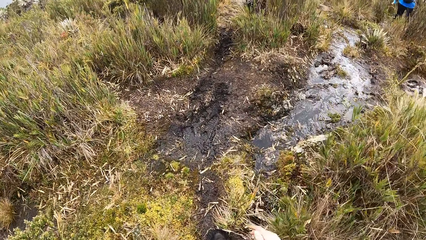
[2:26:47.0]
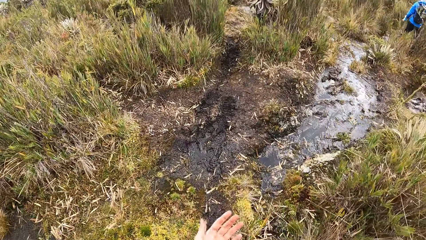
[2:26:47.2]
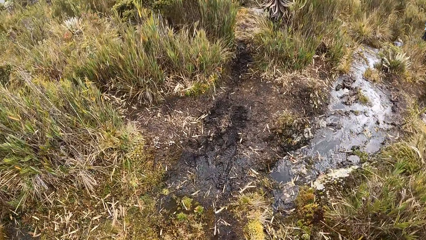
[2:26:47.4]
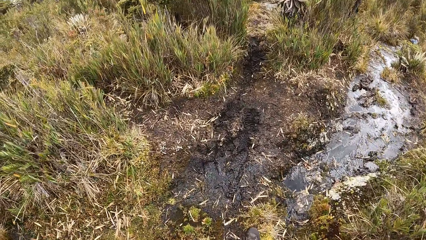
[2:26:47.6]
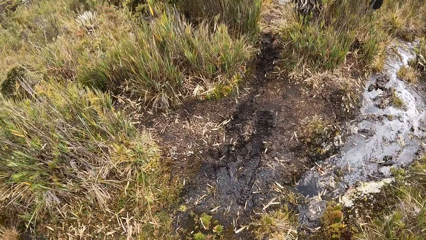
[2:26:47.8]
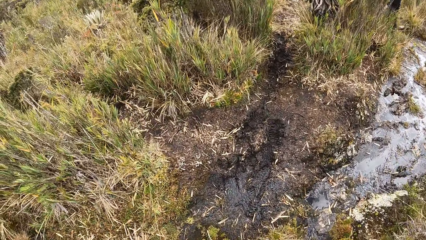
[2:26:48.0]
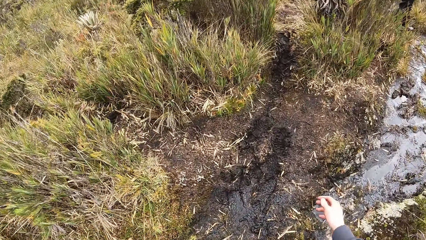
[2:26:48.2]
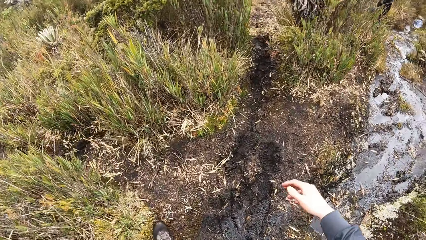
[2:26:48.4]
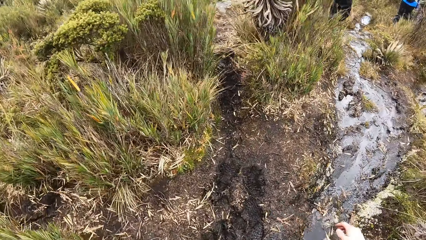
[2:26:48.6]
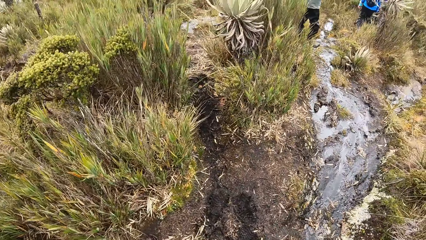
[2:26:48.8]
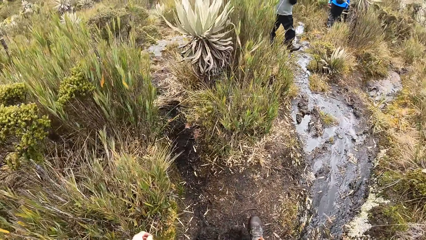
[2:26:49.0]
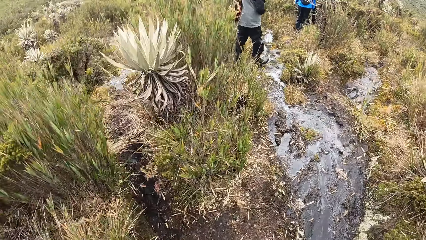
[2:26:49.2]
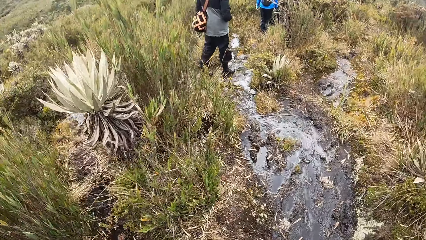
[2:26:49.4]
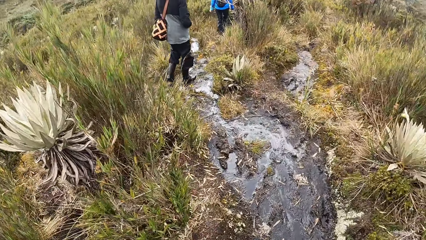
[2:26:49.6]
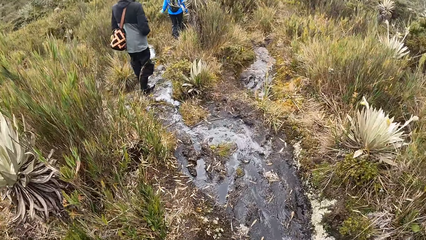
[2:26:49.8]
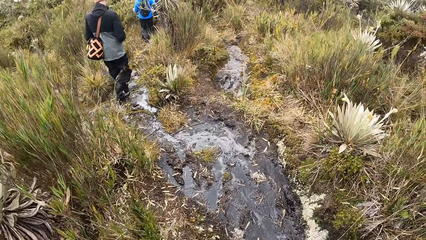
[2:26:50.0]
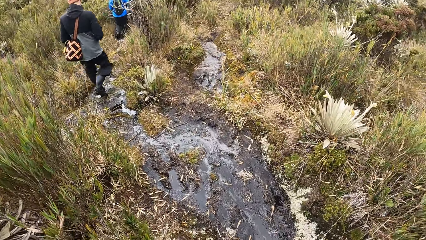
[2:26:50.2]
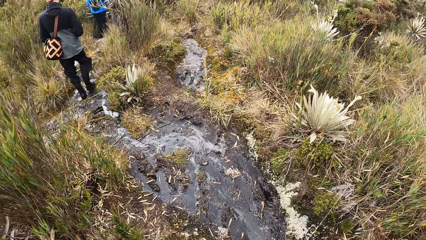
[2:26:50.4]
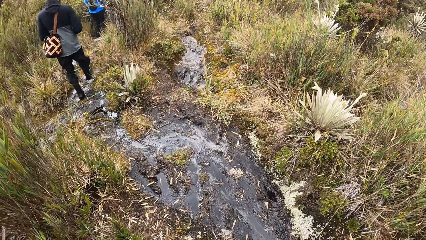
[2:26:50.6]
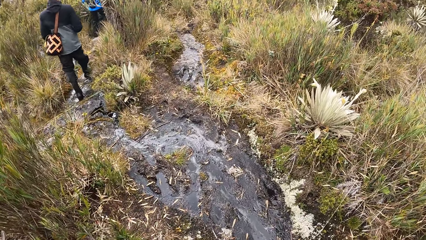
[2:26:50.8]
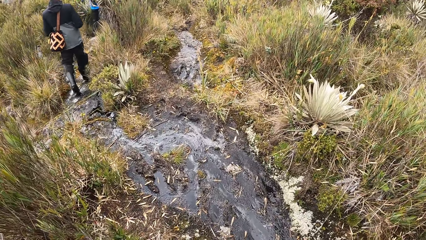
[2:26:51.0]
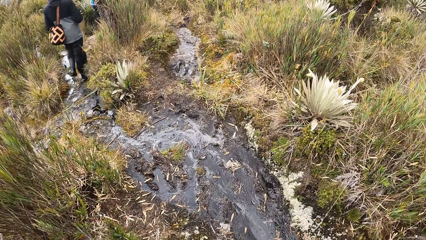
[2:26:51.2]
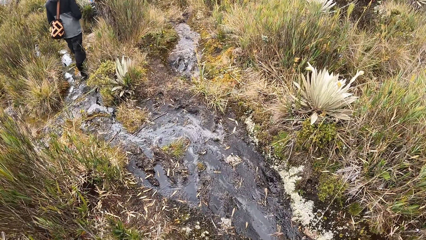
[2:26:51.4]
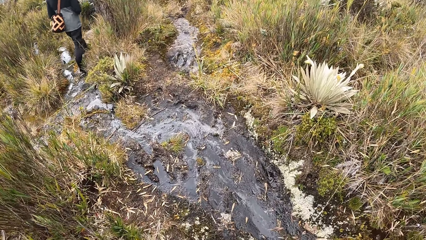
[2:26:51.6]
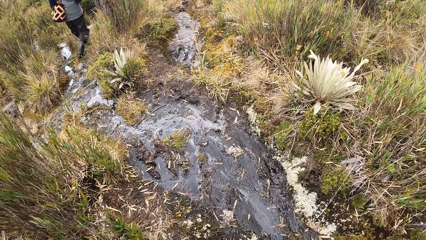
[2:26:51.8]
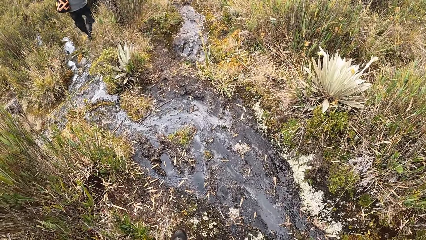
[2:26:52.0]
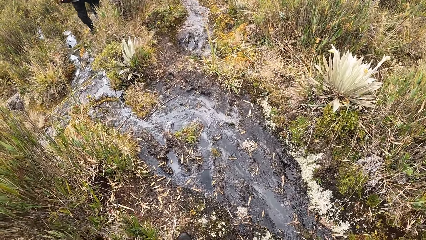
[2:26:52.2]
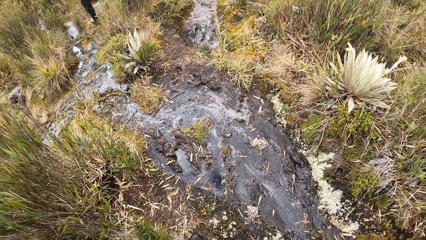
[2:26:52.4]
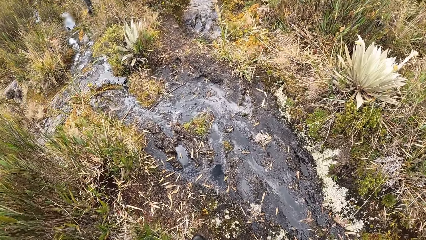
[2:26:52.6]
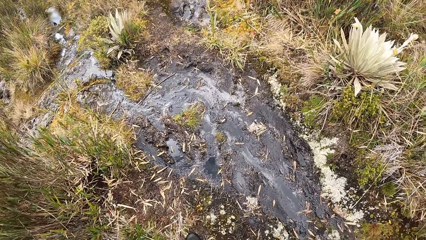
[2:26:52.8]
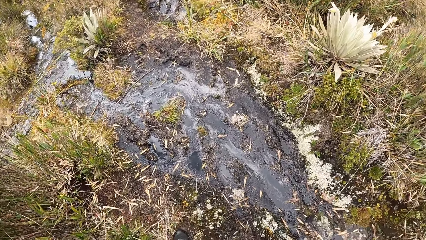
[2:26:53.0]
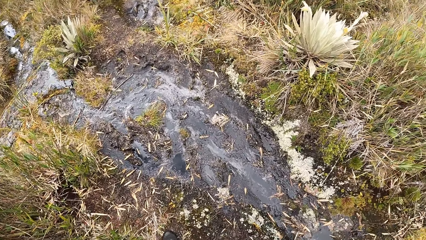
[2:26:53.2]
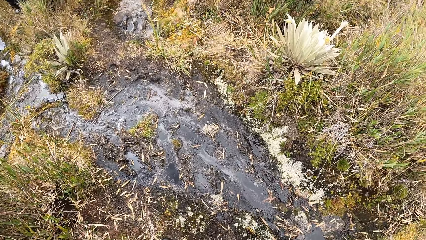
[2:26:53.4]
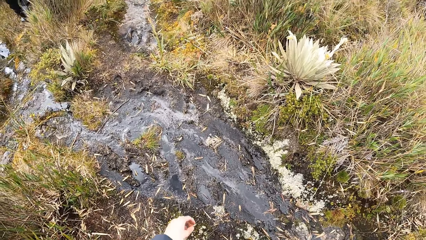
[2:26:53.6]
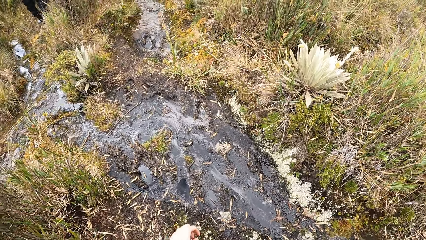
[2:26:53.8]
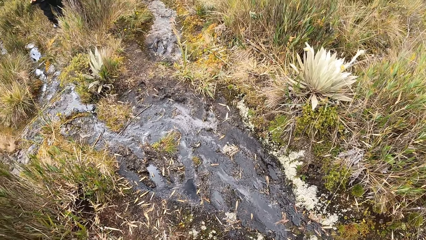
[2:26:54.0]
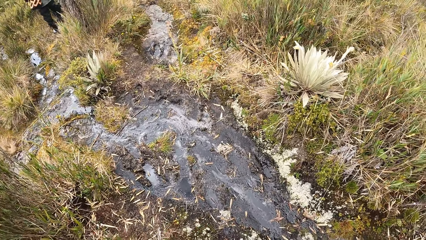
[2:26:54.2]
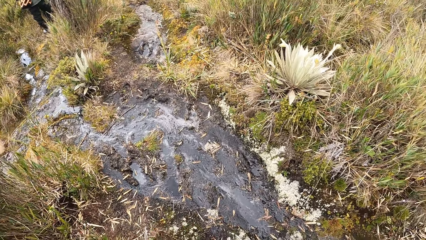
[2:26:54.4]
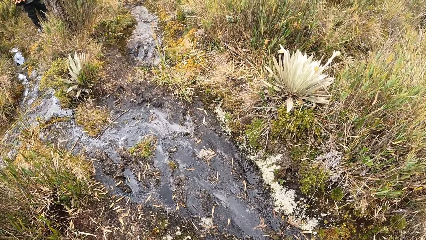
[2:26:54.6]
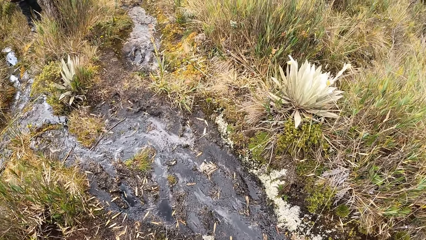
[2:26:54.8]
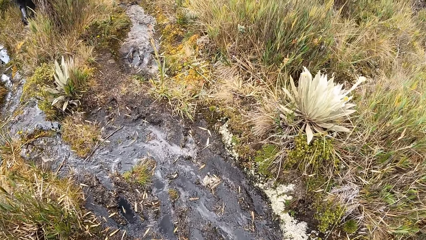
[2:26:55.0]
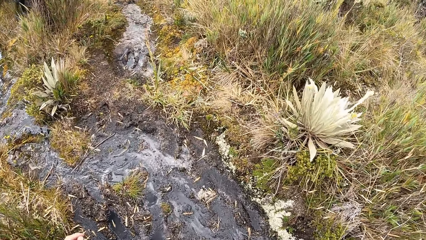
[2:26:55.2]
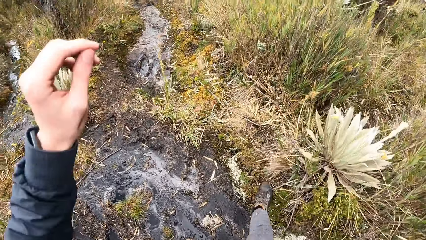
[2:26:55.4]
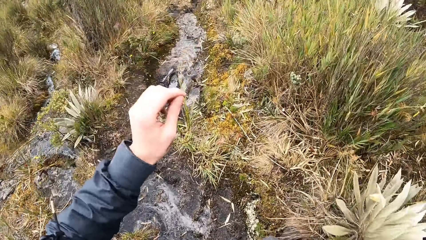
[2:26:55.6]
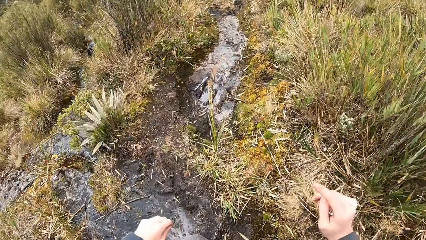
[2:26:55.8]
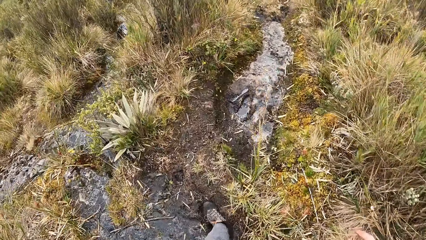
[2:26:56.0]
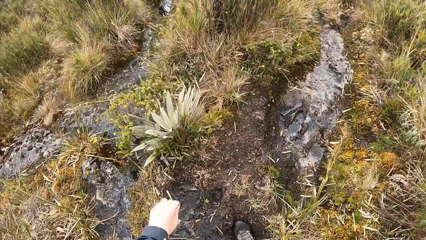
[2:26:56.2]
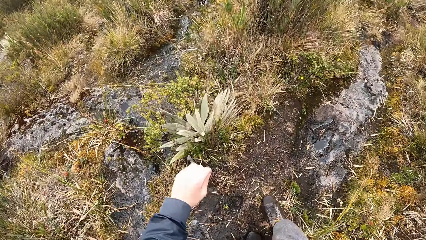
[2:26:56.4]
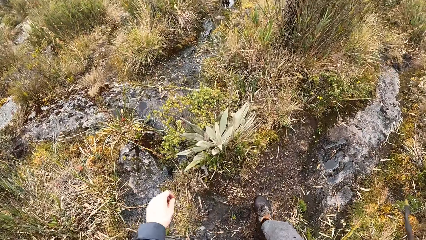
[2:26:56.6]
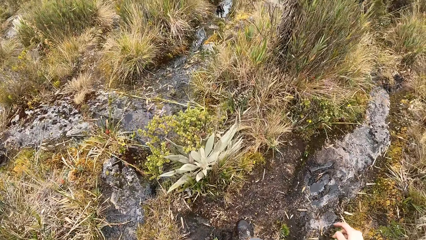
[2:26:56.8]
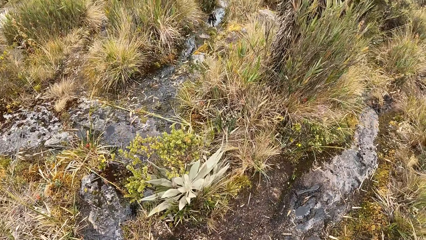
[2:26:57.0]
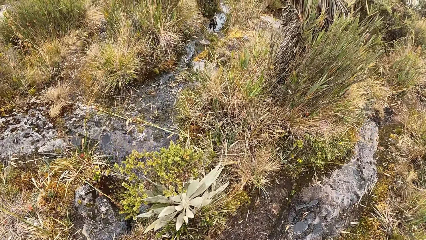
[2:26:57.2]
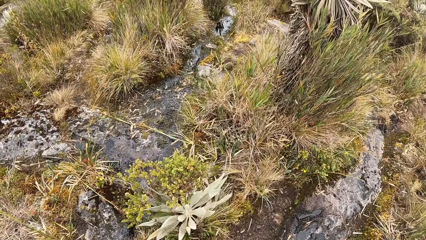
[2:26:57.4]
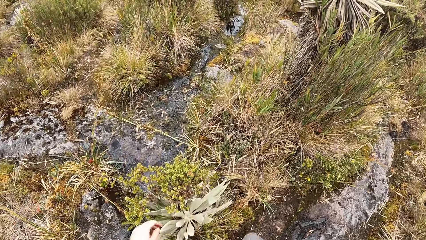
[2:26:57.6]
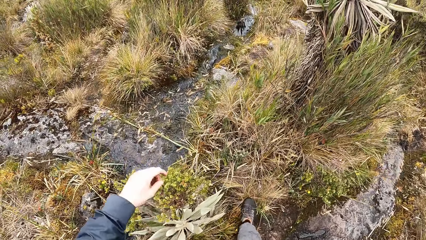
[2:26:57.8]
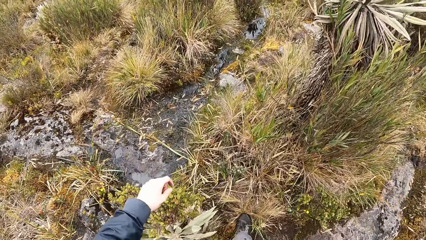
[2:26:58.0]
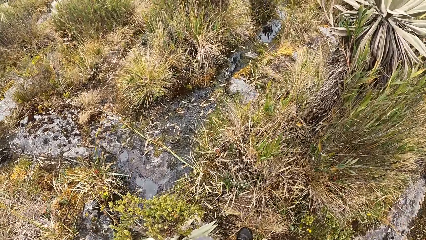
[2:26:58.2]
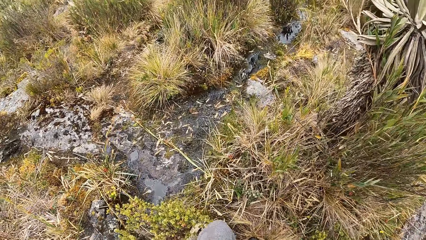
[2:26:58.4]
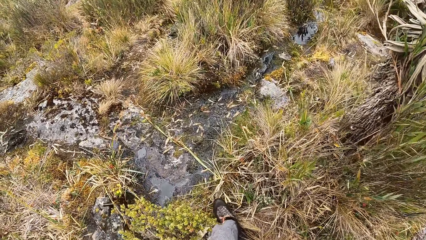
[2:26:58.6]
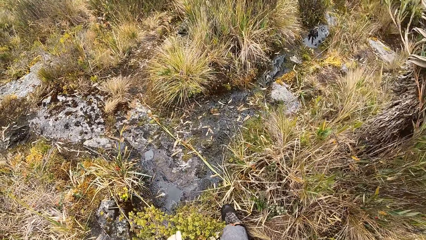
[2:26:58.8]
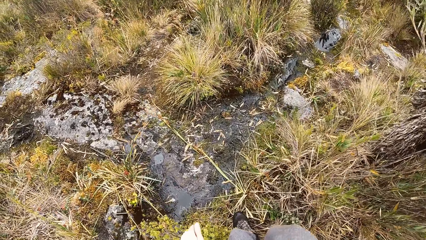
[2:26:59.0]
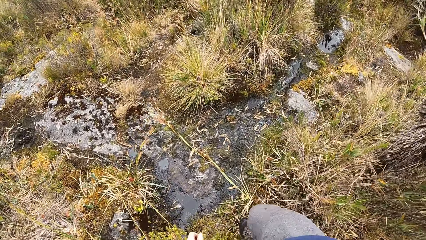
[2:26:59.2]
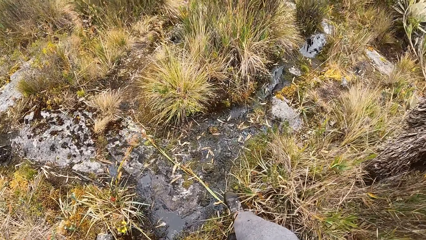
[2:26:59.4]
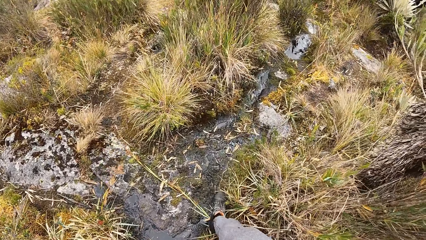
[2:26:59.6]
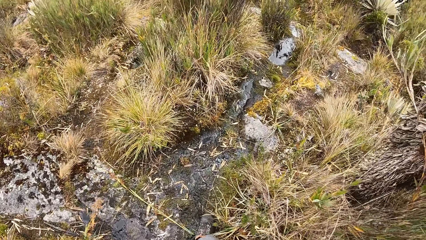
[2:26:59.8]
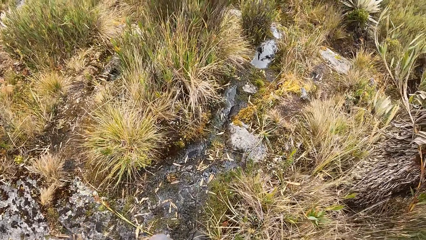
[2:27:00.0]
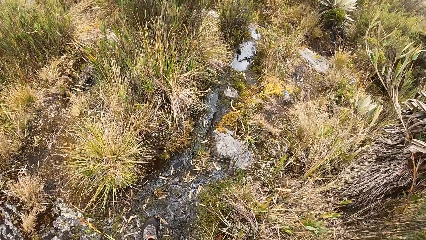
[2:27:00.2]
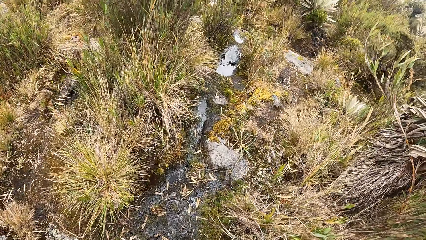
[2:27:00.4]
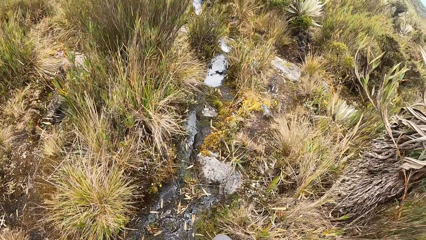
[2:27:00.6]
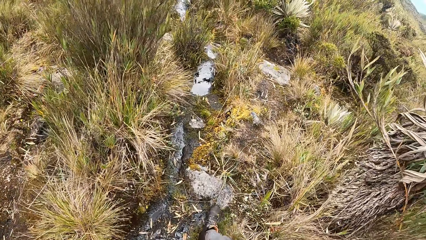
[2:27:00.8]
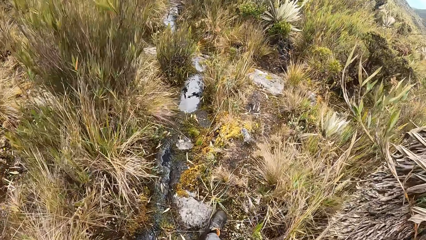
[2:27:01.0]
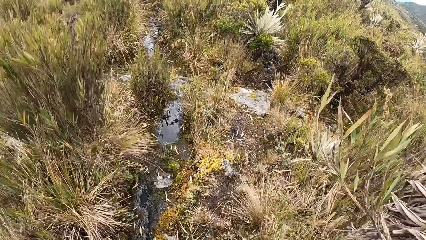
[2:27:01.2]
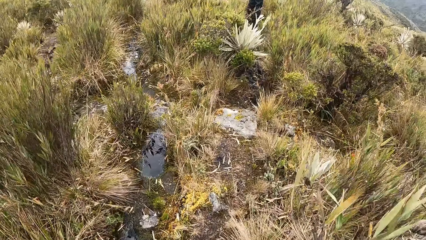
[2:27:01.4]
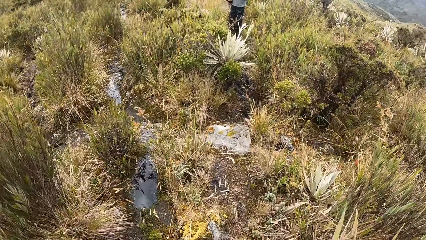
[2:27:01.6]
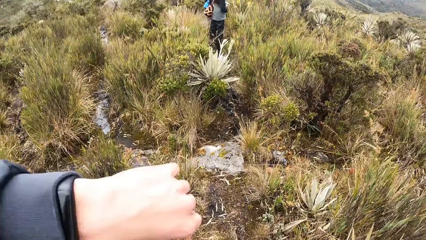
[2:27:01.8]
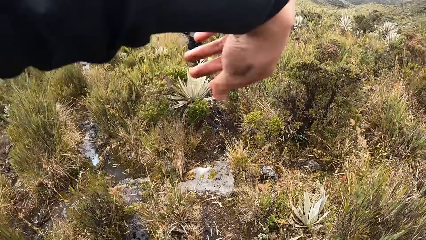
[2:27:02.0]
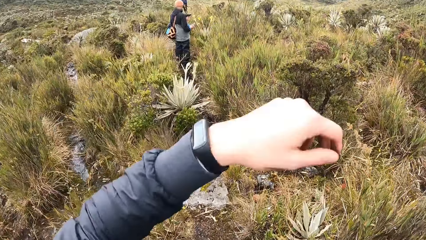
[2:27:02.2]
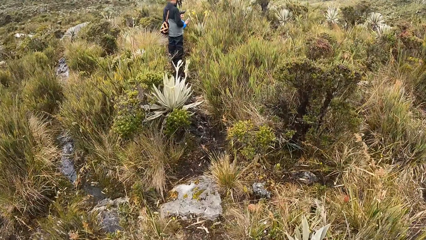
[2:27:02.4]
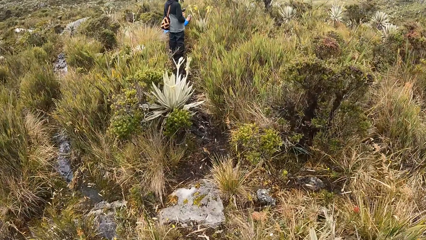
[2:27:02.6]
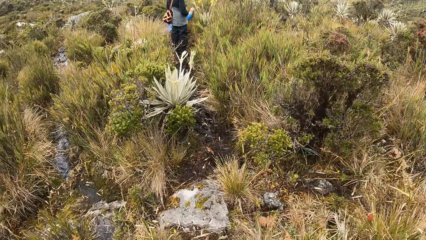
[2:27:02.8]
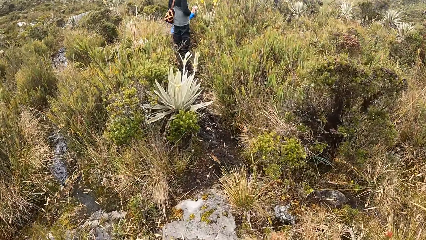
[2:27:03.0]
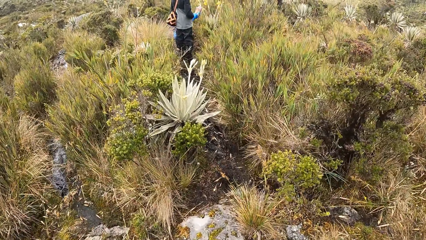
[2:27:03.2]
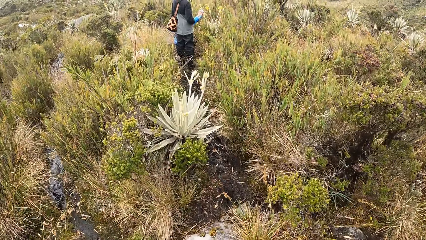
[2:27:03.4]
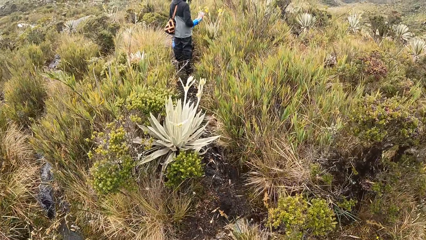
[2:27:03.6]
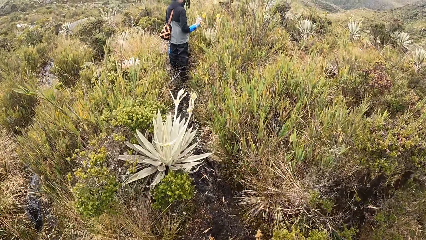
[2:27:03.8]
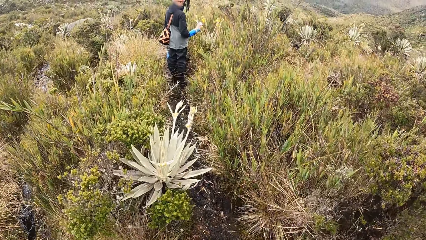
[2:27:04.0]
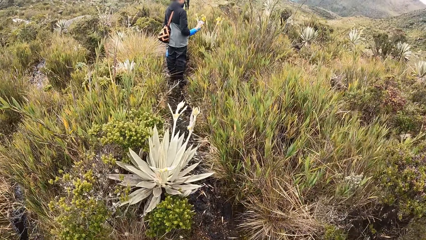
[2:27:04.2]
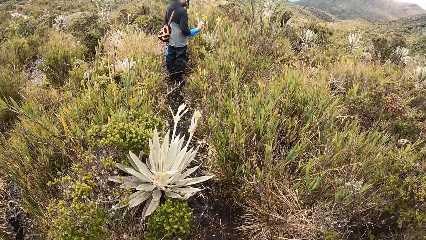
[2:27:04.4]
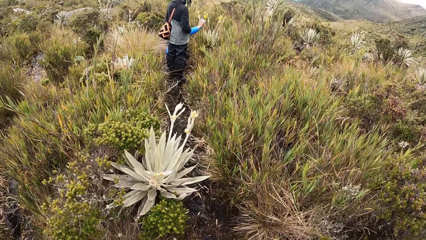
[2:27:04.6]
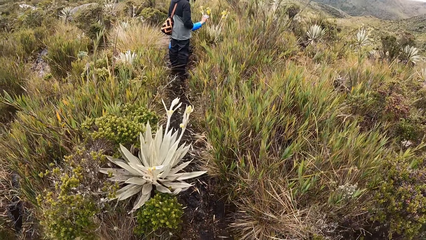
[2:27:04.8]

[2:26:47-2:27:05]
A man walks along the pathway in the forest. The camera wearer lifts a hand. They walk around. They lift a hand.
